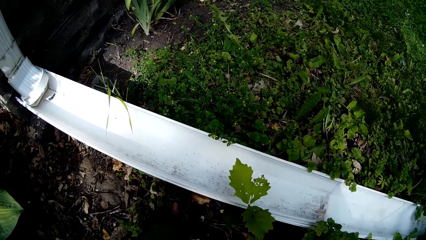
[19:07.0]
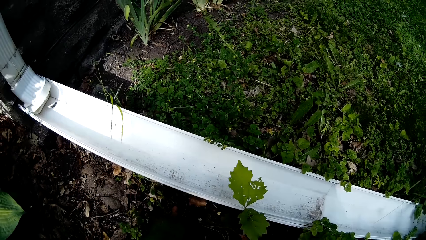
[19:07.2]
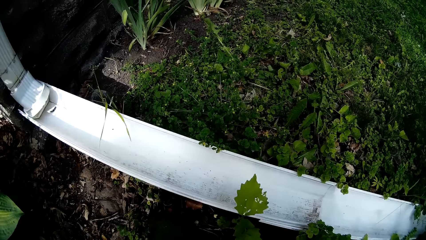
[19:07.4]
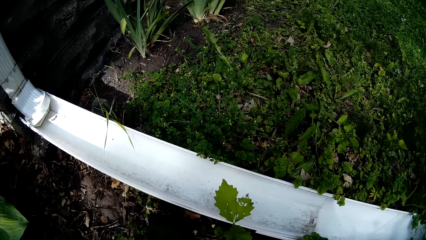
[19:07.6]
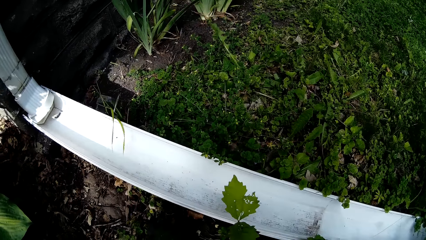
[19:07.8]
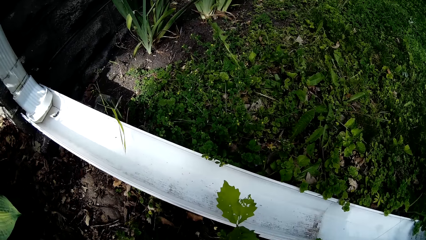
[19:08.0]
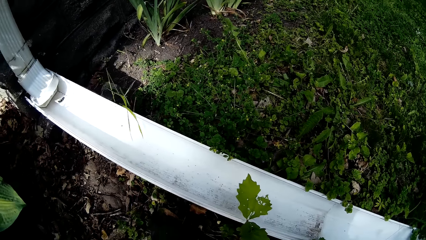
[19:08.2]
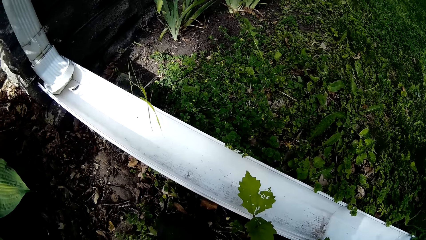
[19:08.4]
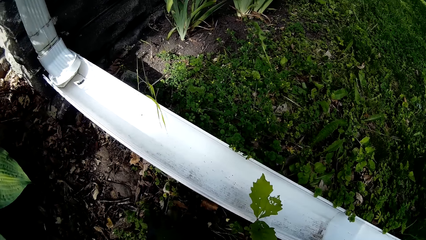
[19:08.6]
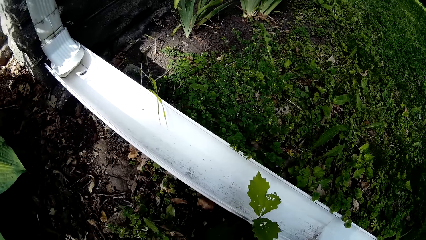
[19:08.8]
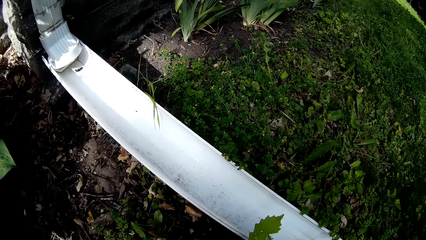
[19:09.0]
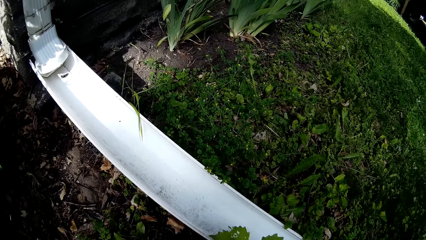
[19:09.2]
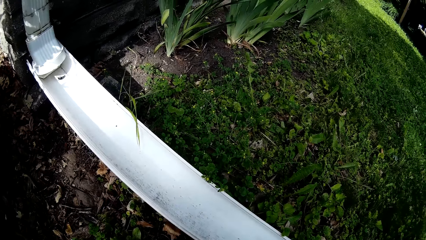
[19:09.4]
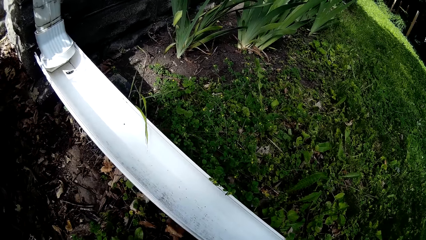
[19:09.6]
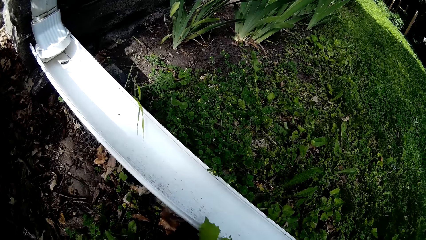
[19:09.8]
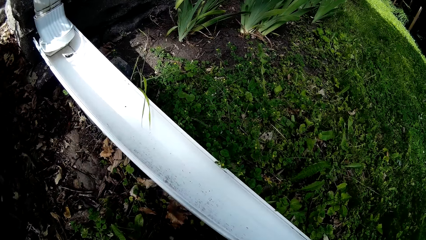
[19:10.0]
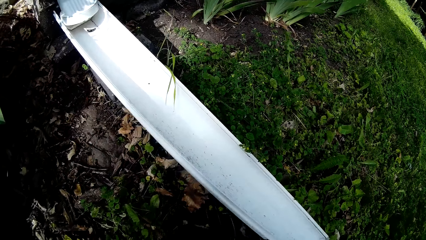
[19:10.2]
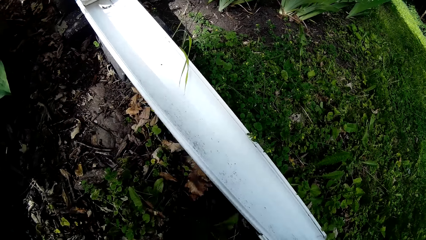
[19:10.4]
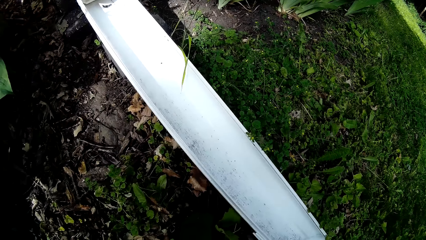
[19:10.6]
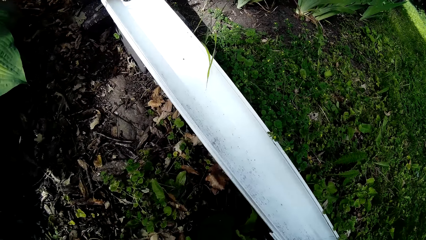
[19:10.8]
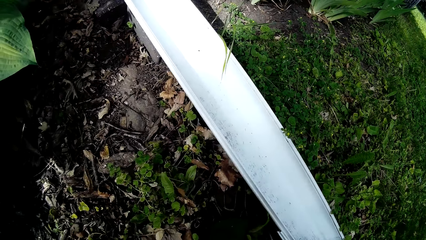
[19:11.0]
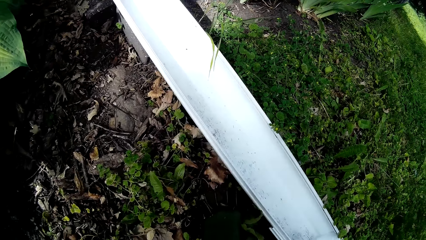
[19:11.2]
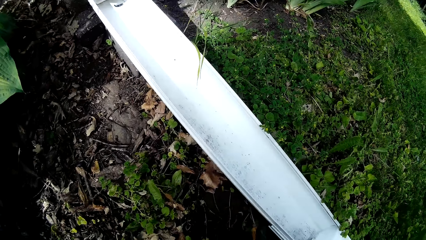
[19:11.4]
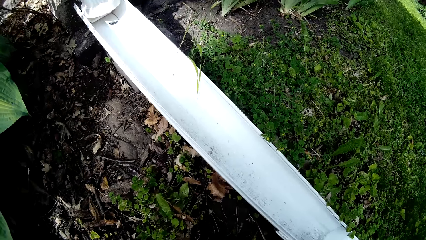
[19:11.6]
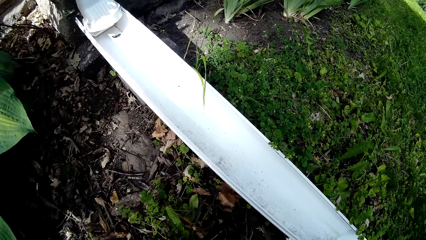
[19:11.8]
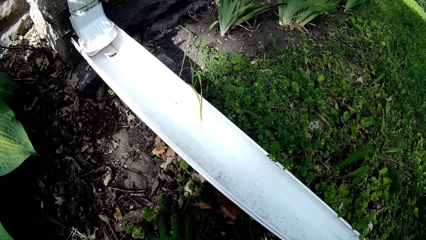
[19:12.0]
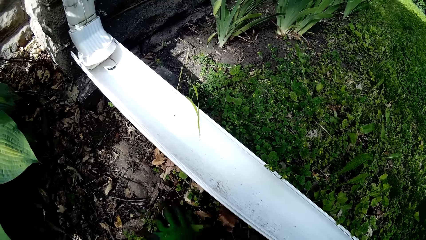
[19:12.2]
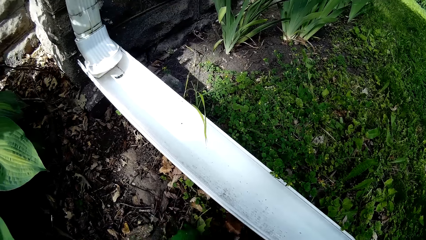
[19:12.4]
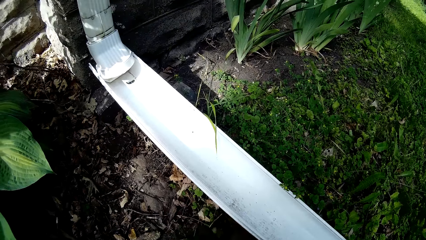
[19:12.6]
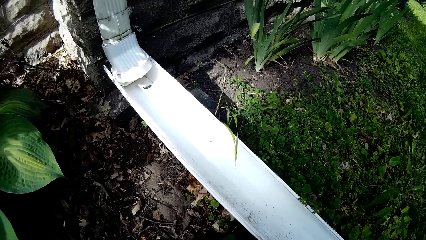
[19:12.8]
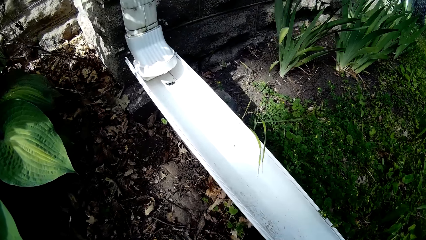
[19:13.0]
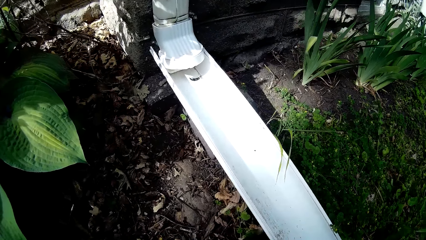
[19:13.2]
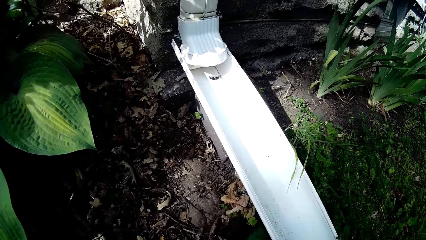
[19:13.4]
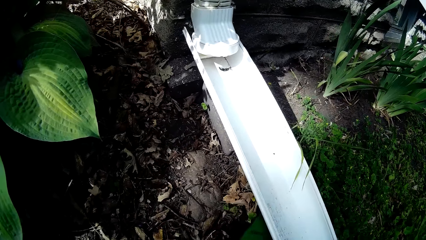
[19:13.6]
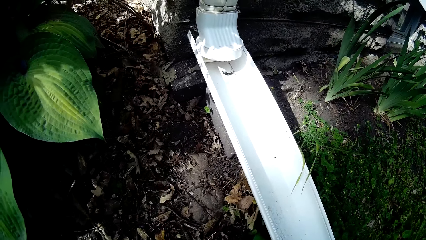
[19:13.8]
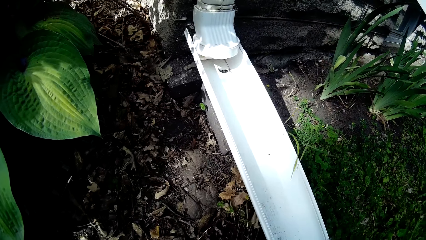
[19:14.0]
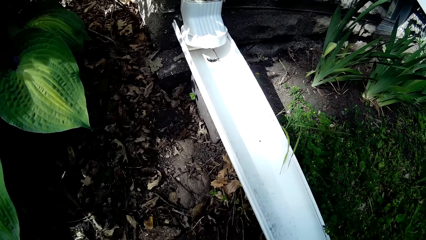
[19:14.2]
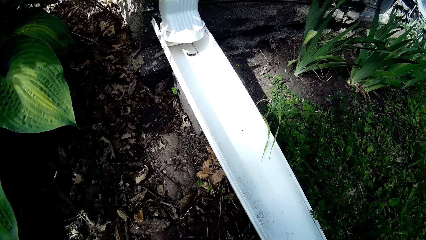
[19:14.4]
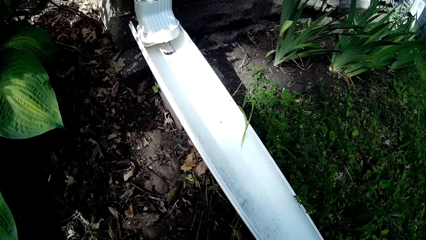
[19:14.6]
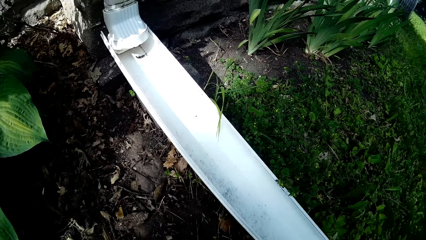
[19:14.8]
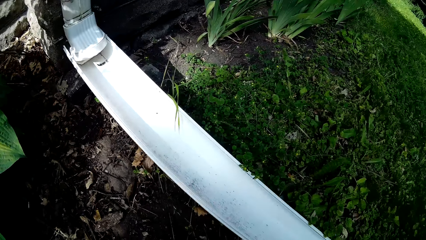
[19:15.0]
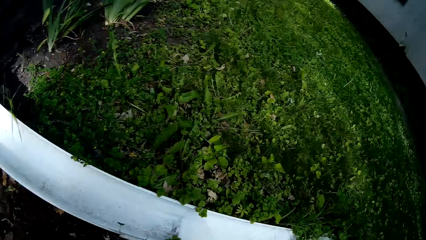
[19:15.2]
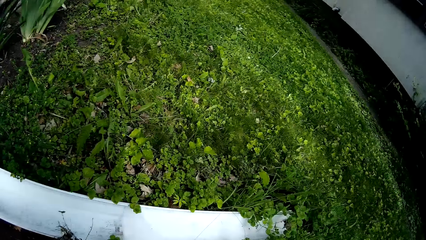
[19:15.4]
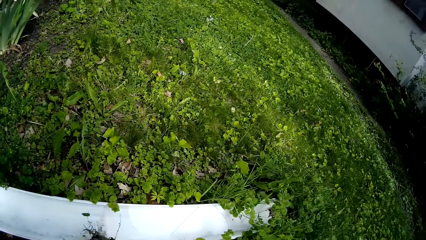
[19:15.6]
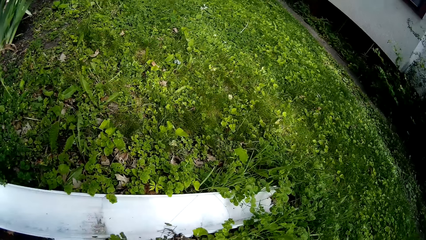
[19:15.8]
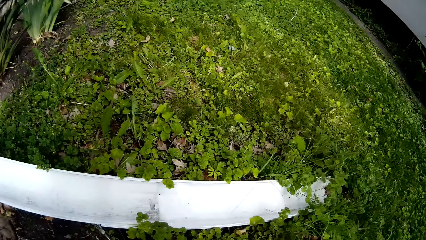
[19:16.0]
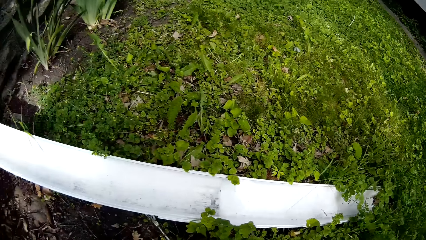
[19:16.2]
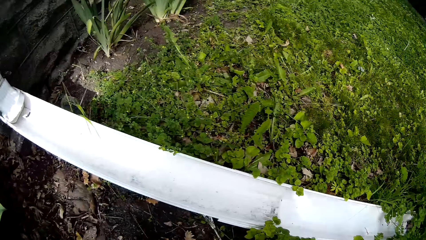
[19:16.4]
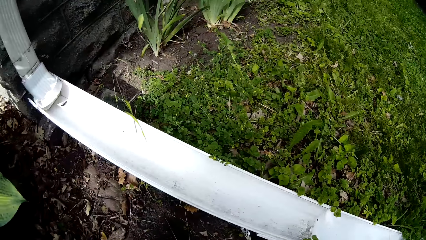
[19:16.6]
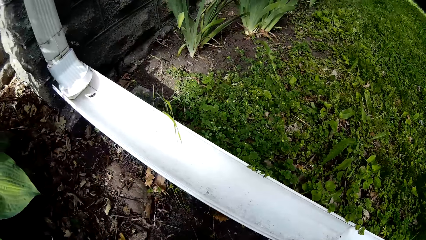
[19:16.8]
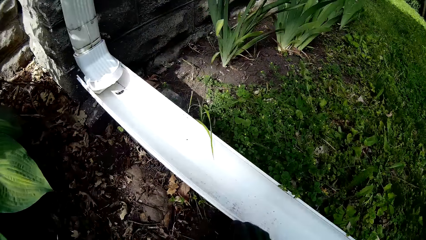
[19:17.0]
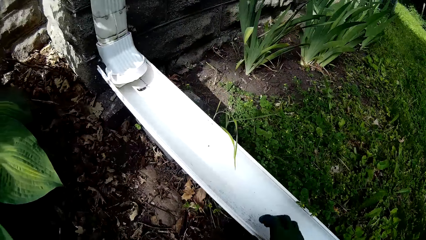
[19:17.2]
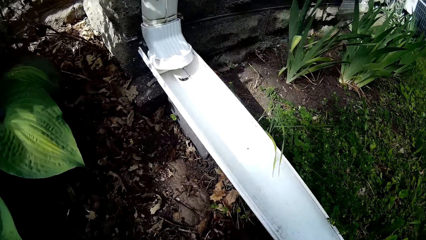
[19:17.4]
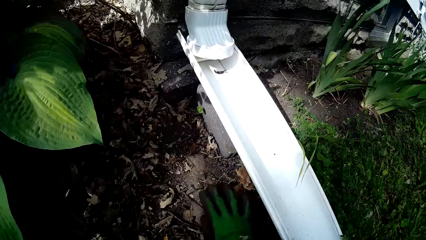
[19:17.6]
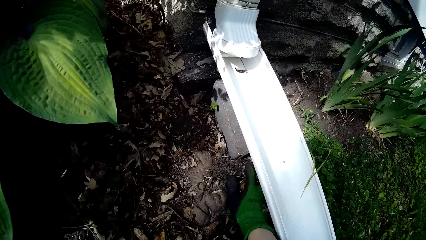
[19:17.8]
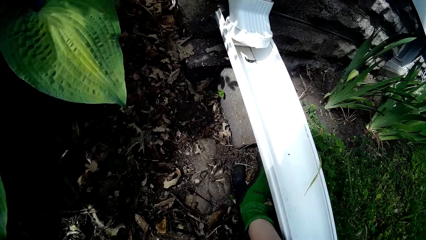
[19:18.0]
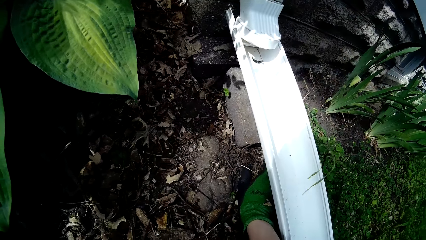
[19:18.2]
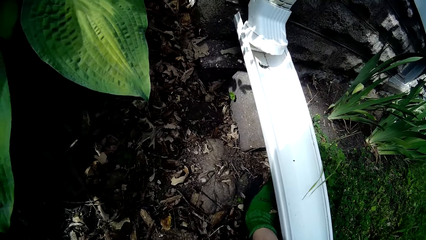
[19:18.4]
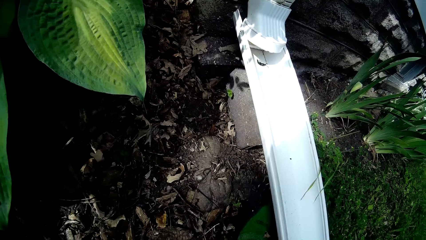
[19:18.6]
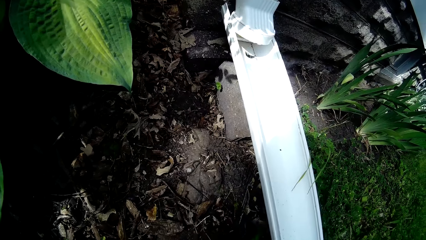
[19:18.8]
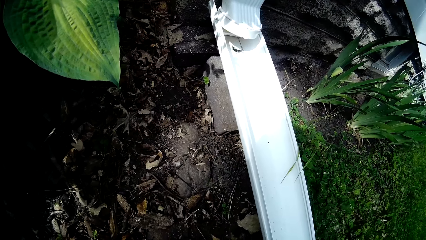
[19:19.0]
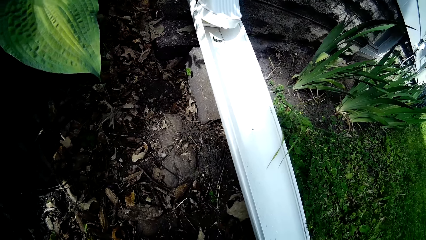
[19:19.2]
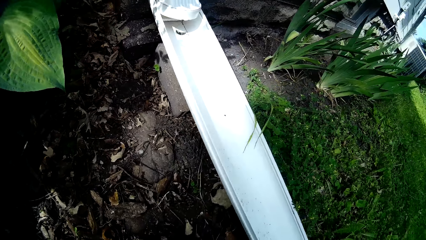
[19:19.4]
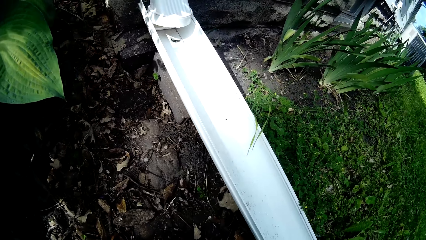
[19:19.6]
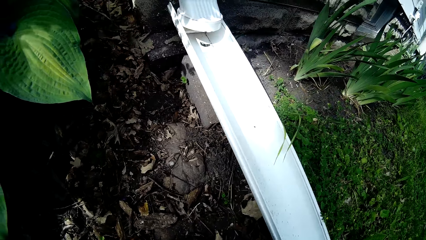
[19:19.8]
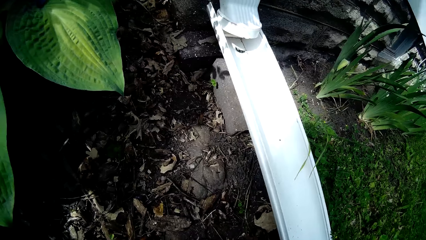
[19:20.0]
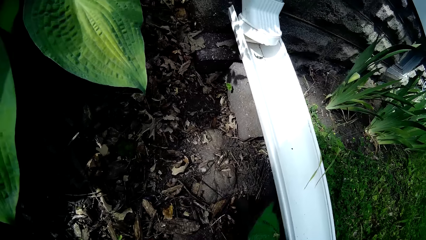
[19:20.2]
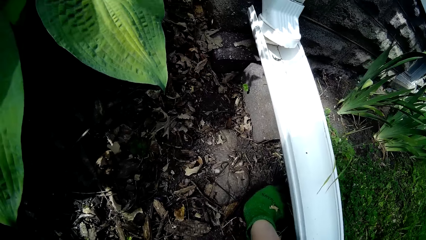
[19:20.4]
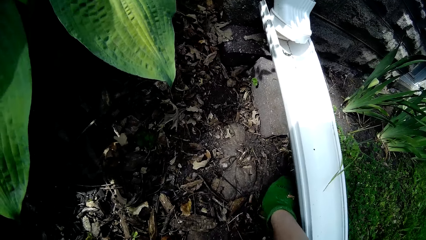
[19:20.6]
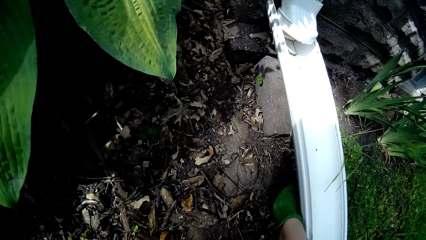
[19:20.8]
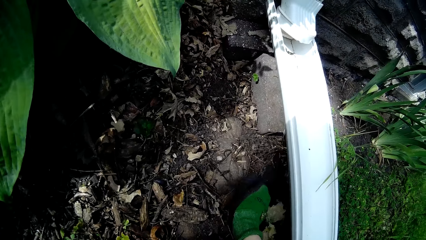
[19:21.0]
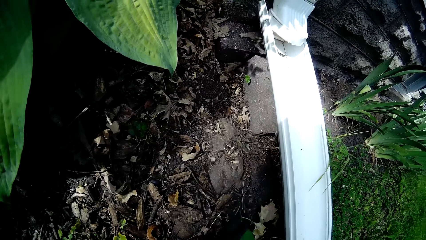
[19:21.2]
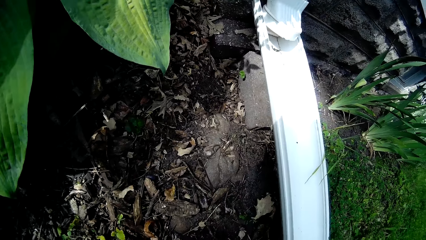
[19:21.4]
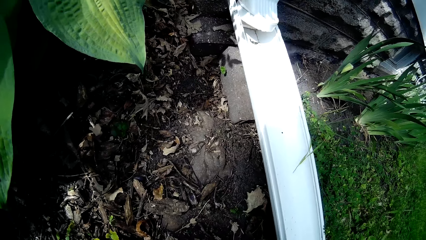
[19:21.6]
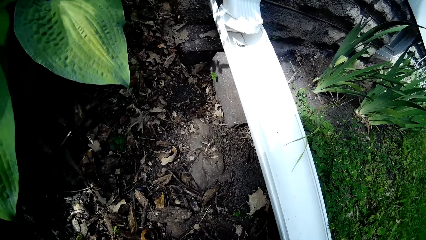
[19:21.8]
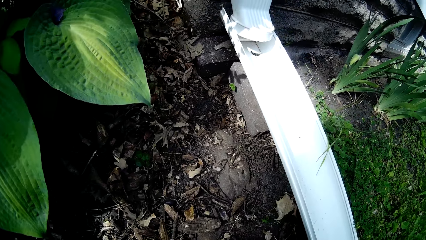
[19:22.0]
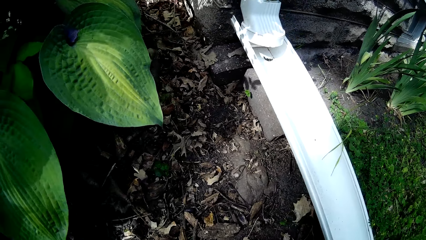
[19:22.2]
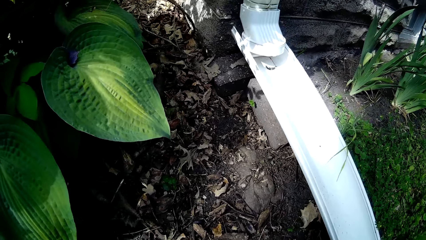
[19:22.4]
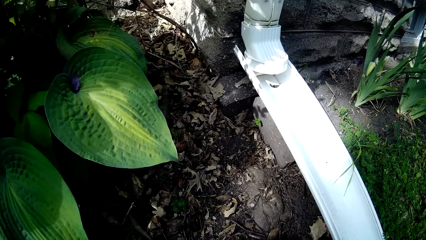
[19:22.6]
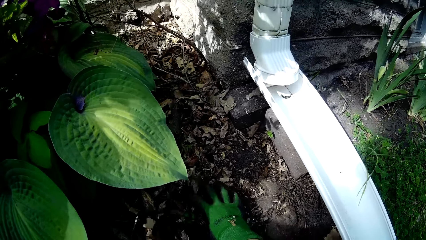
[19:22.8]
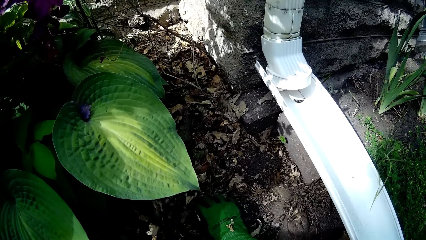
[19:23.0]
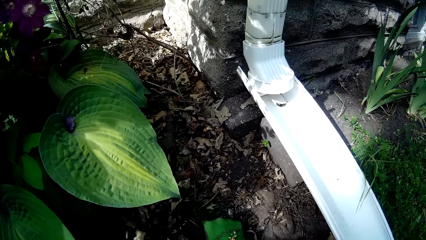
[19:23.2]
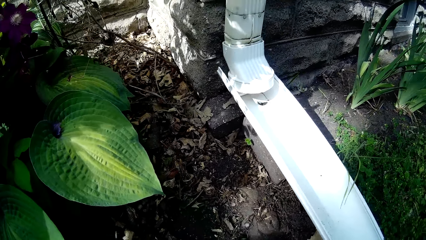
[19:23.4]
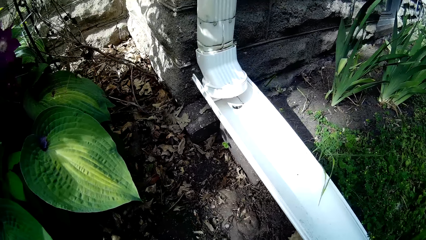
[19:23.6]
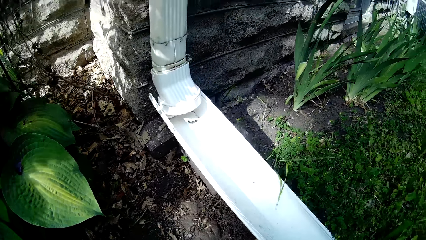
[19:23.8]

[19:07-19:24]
The camera wearer picks leaves from the ground. She uproots weed from the ground in the garden with her left hand. She uproots the weed from the ground in the garden with her right hand. She picks the leaves from the ground.
